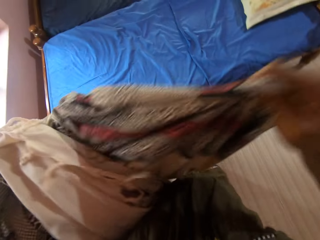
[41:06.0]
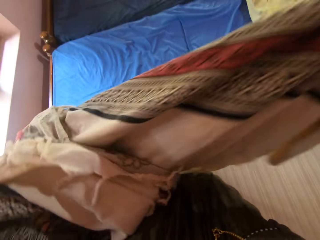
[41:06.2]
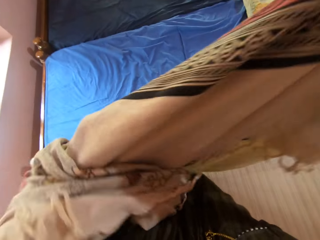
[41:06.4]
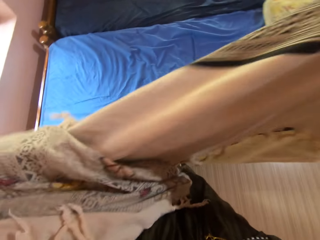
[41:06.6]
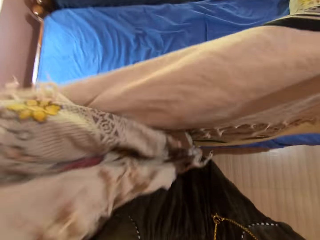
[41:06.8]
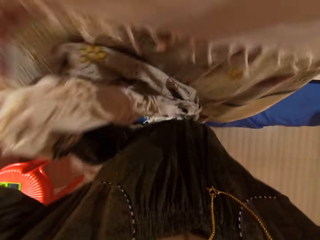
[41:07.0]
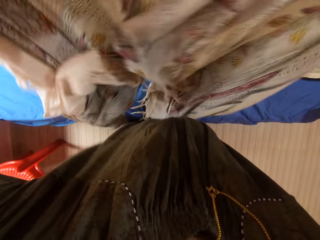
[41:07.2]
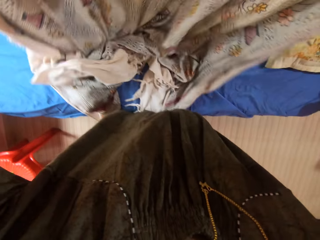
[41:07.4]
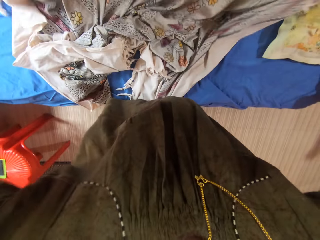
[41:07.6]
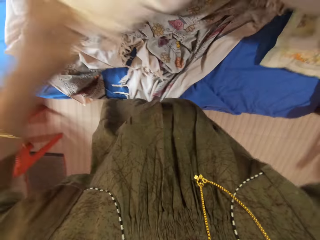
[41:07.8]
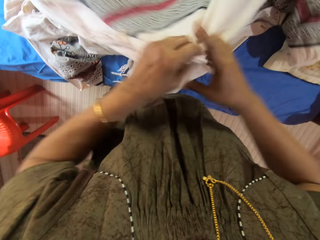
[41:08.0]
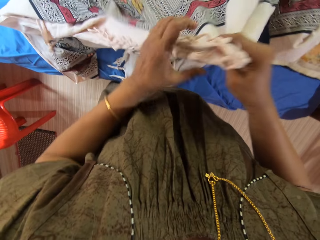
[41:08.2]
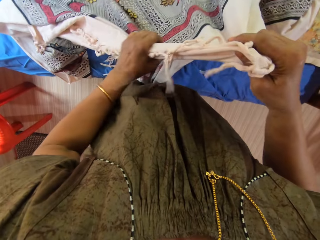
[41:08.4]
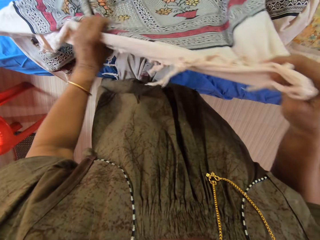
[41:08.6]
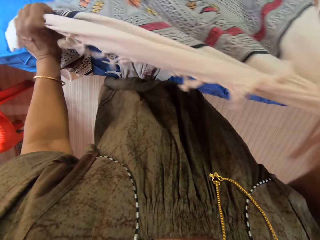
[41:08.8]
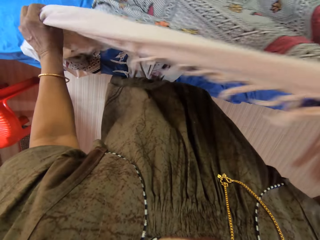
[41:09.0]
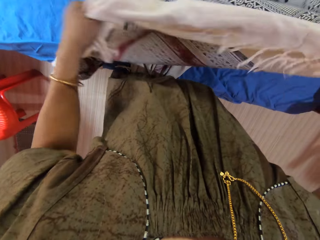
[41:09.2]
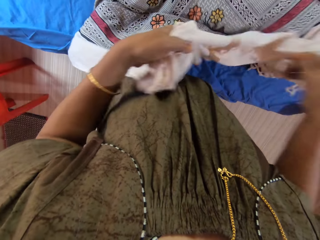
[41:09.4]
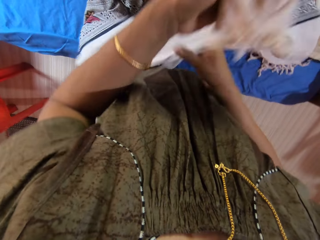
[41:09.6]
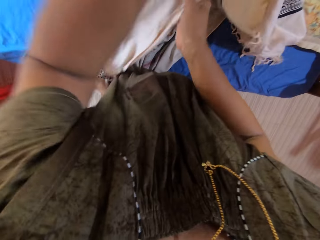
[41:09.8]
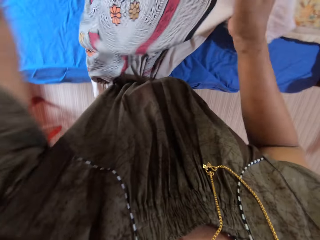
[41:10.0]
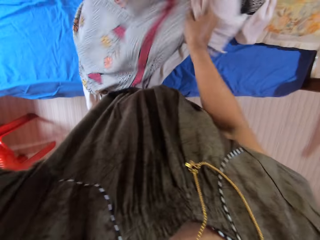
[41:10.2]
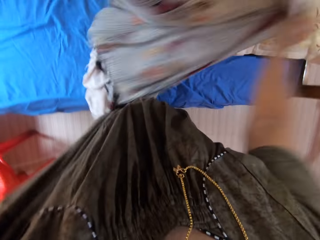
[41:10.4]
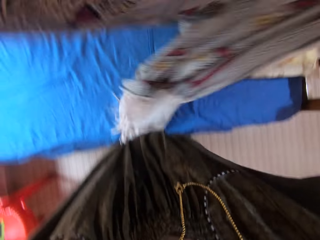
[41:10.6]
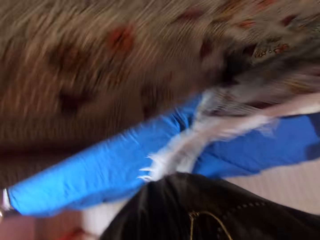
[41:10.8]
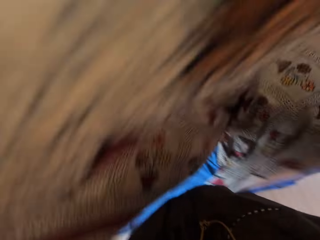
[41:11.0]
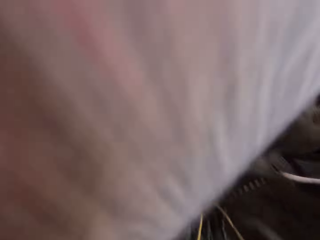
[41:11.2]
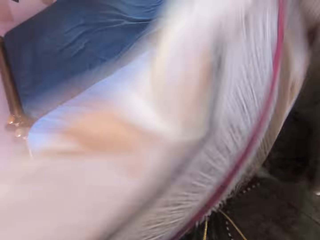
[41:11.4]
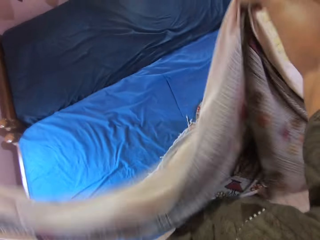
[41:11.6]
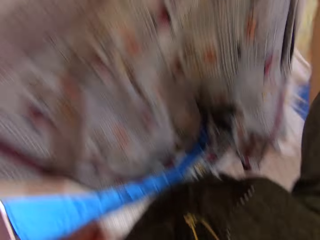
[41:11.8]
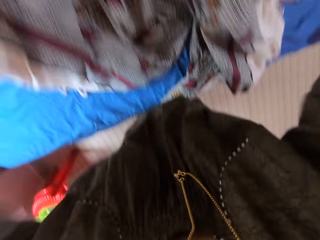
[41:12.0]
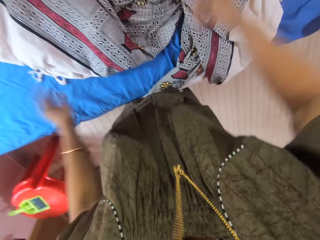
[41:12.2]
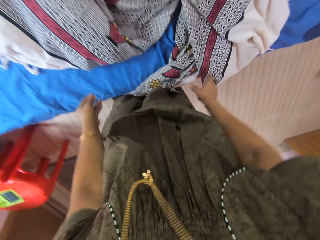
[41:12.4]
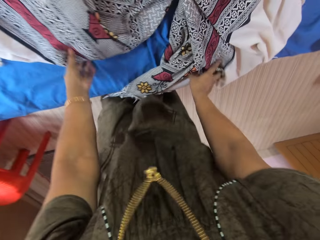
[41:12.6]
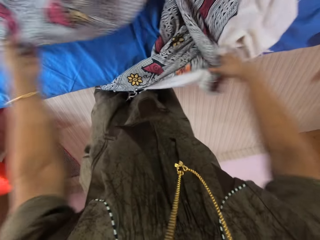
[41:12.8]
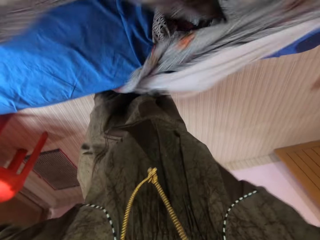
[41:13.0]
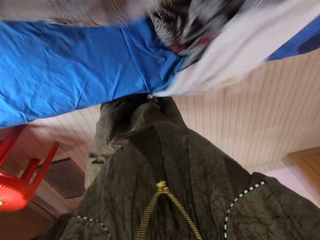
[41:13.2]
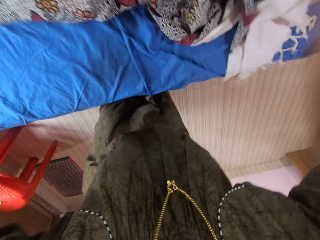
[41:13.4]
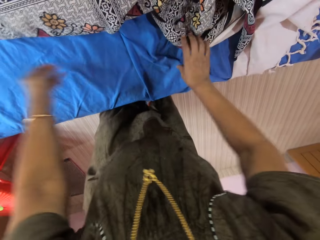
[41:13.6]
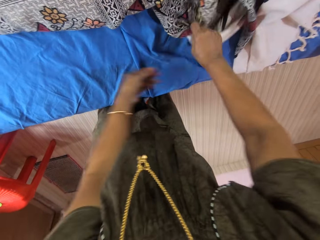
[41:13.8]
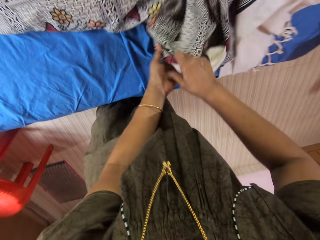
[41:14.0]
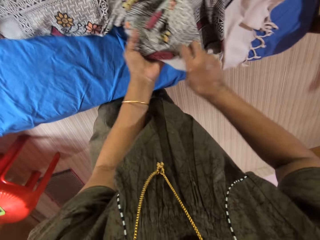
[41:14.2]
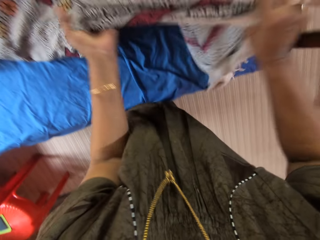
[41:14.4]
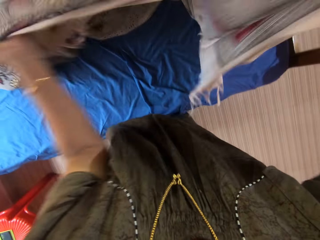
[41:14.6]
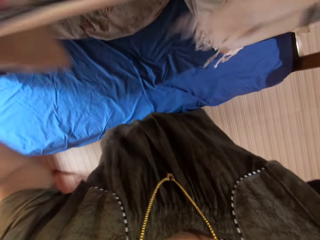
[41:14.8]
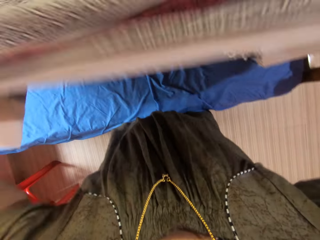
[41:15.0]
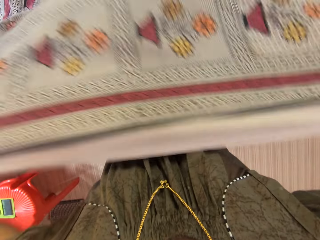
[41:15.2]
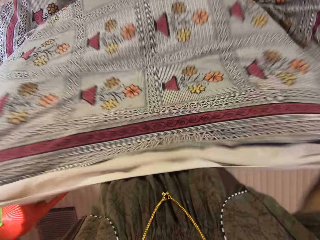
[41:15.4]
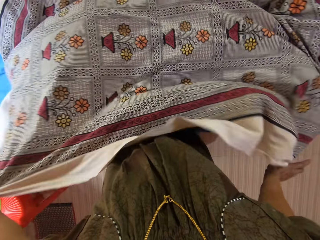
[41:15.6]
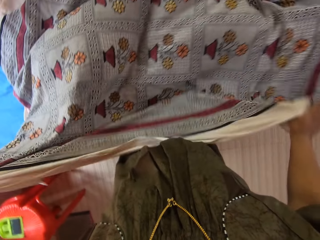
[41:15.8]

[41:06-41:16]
The camera wearer lays the bedsheet on the bed with both hands. They spread the fabric.

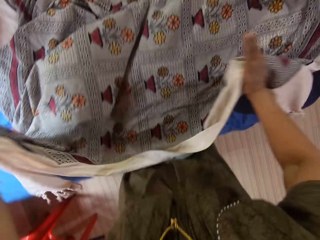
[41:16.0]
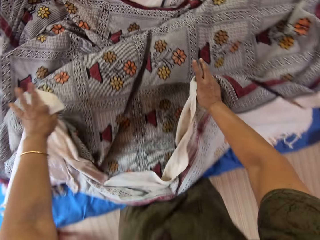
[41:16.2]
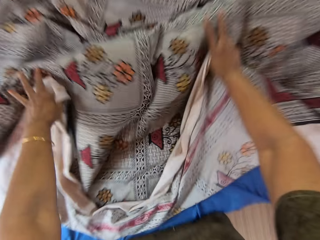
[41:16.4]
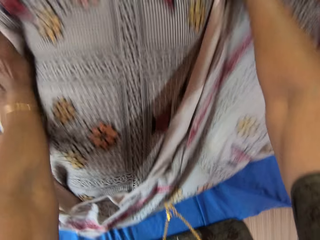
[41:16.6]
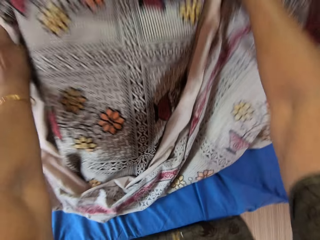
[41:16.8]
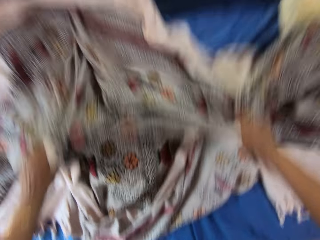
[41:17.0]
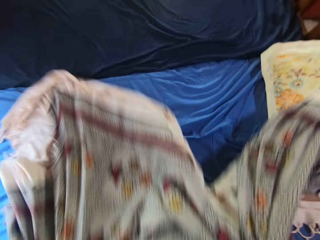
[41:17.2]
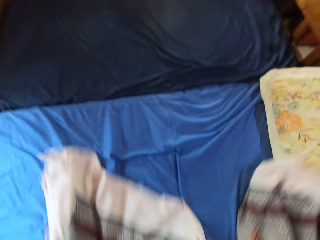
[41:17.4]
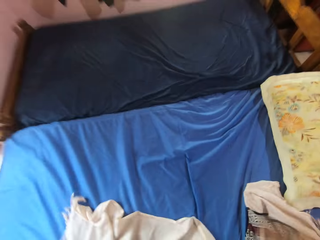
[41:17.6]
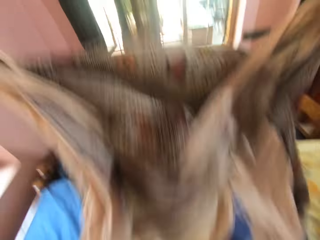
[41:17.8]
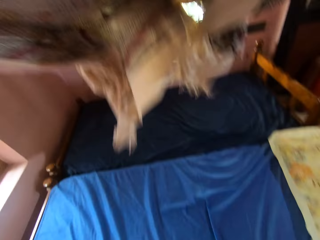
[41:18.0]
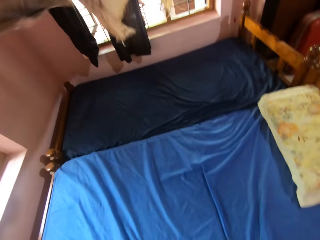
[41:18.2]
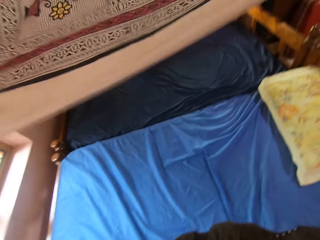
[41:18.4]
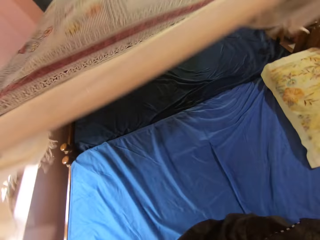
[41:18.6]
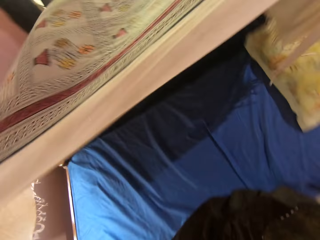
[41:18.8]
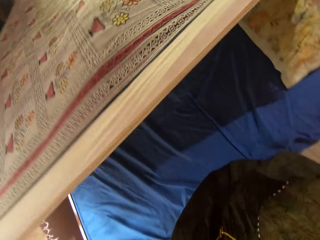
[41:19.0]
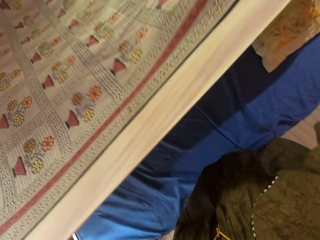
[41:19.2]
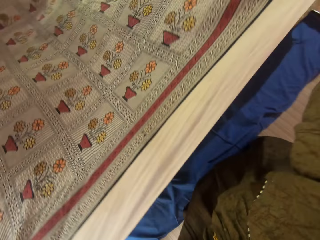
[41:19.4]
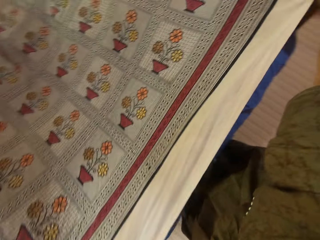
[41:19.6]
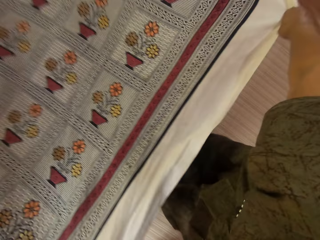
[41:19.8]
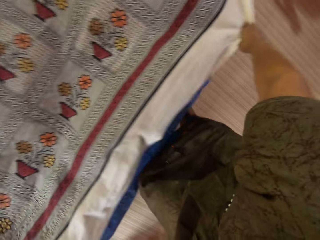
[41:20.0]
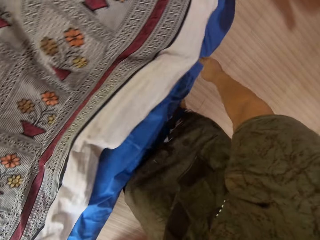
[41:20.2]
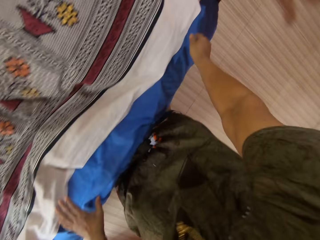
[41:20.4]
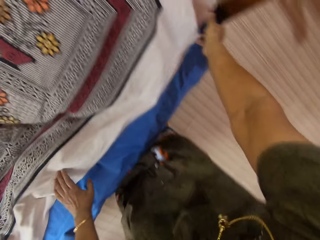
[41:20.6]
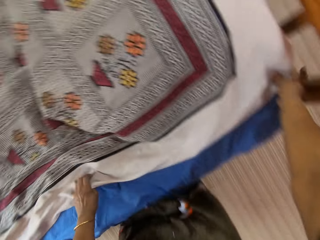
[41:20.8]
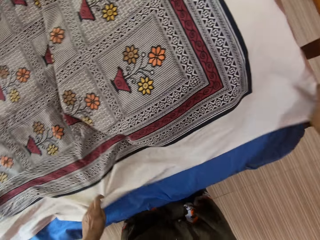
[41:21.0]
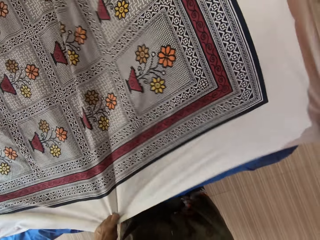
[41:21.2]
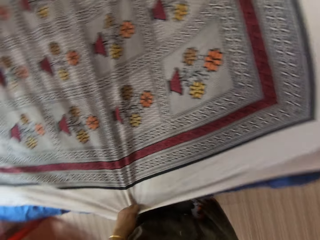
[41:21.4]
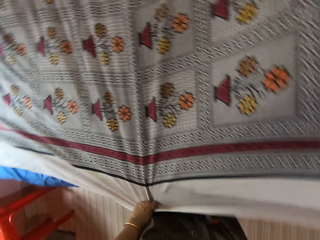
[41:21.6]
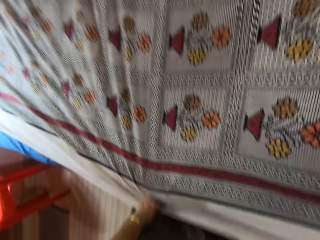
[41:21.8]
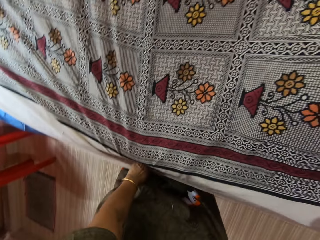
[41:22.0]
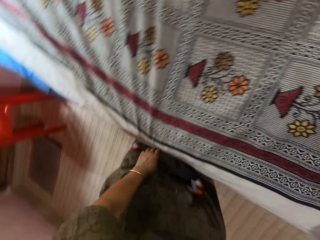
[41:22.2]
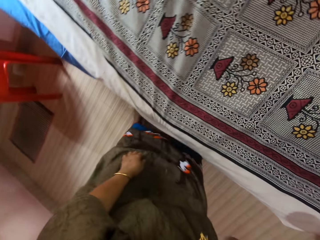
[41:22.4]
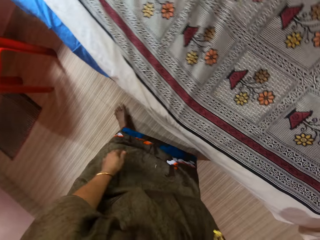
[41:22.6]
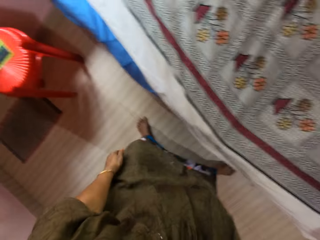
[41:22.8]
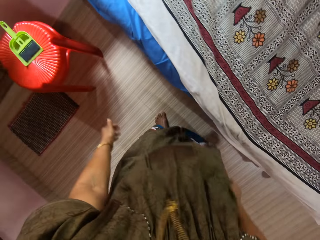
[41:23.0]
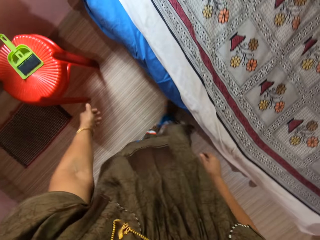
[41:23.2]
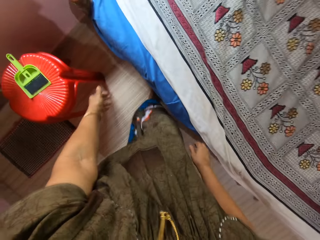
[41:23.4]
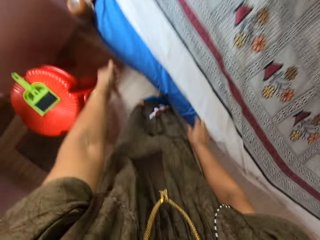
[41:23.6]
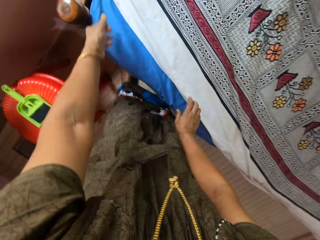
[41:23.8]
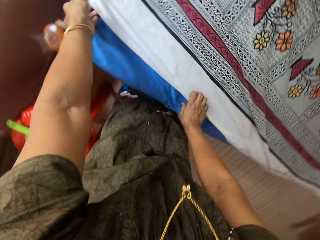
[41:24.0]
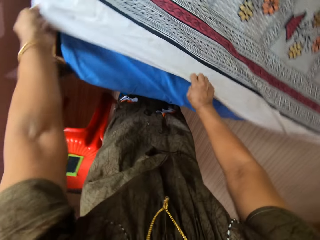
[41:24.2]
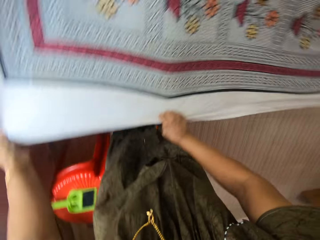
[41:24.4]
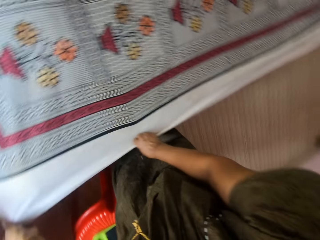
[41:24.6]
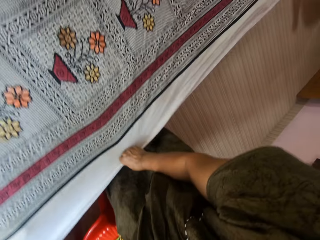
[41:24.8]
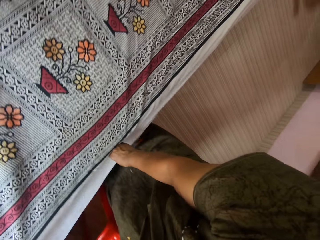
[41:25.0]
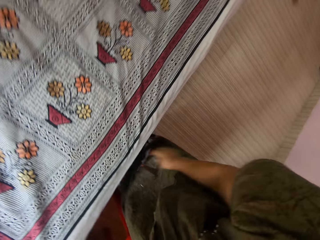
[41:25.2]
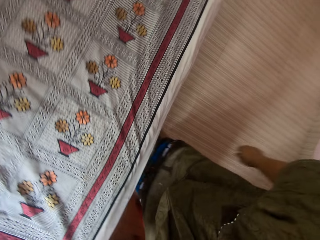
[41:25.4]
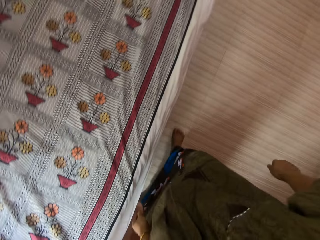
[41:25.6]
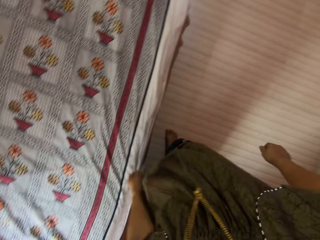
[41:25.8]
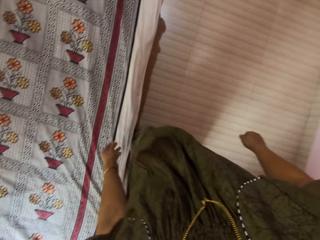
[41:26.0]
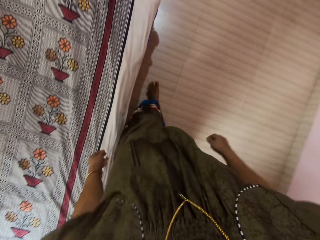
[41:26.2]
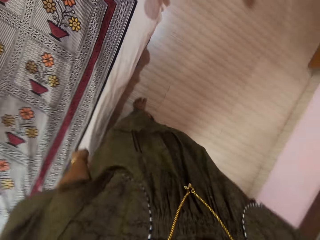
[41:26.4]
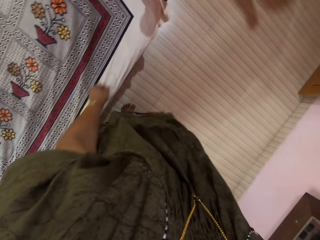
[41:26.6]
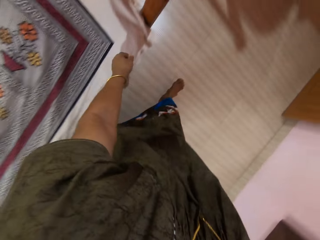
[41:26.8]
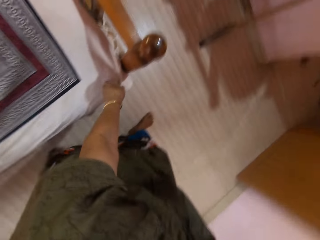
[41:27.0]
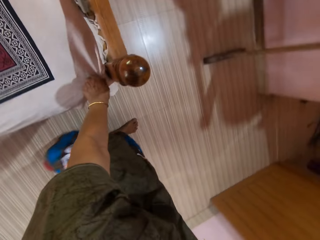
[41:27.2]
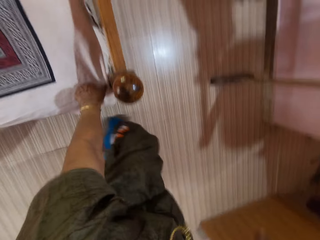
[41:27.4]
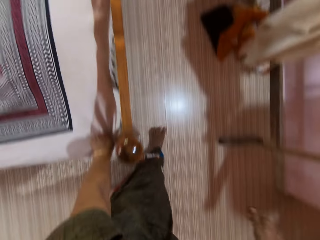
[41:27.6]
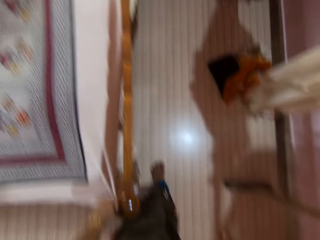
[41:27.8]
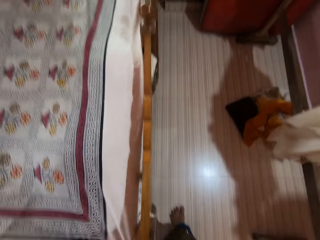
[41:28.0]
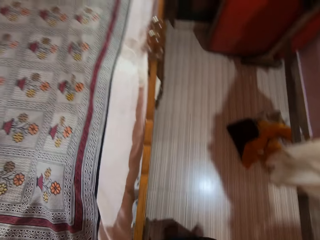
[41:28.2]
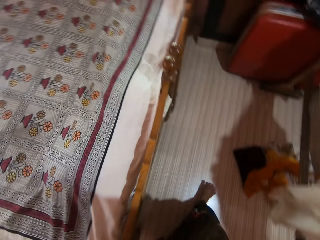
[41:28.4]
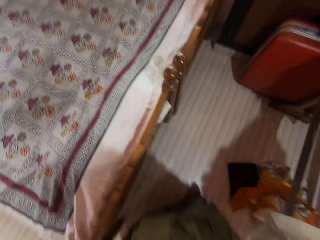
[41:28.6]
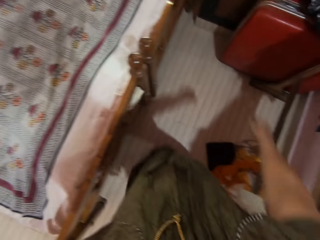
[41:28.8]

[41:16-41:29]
The camera wearer sifts the fabric. They straighten the edges of the bed sheet with both hands. They cover the bed. They walk around.
